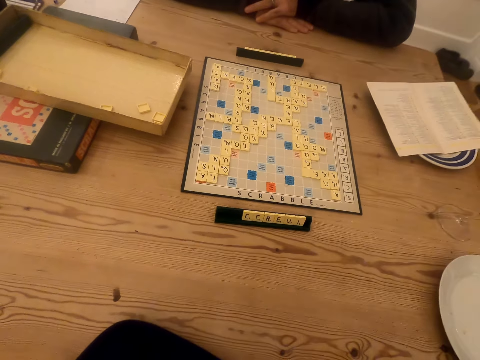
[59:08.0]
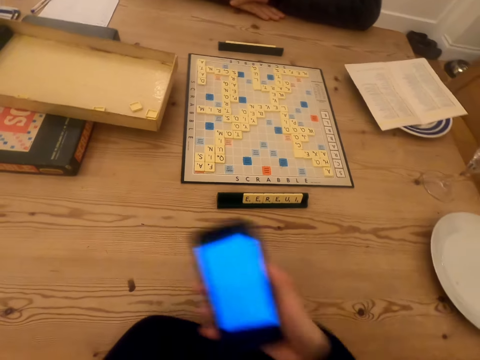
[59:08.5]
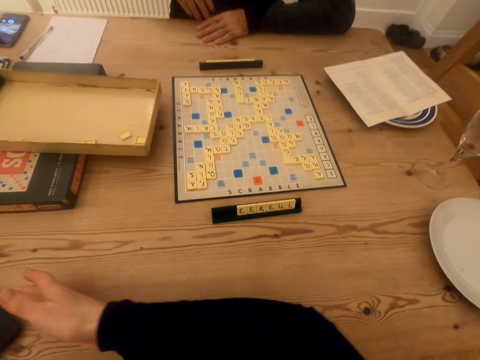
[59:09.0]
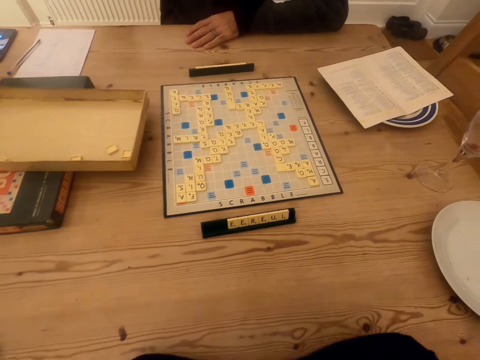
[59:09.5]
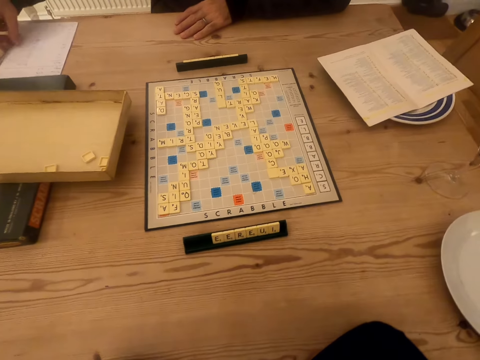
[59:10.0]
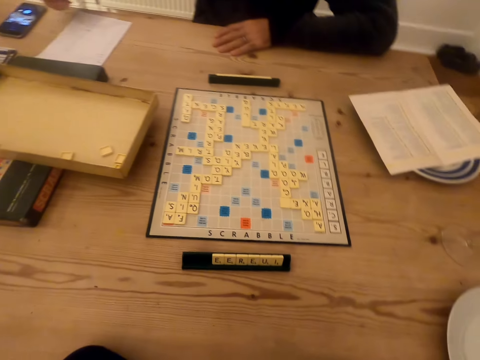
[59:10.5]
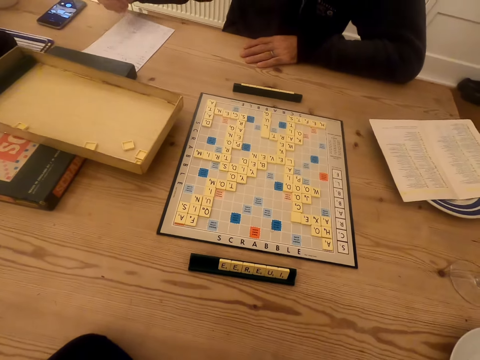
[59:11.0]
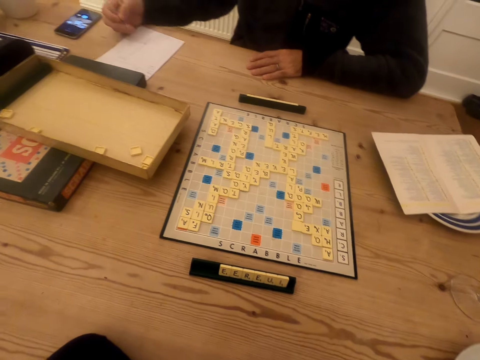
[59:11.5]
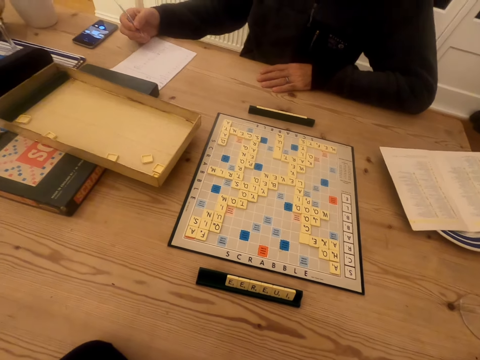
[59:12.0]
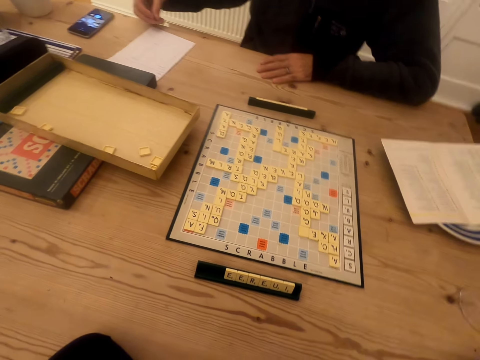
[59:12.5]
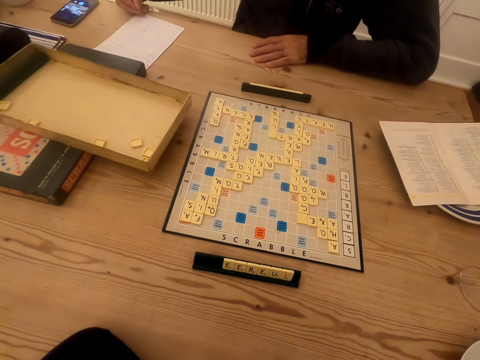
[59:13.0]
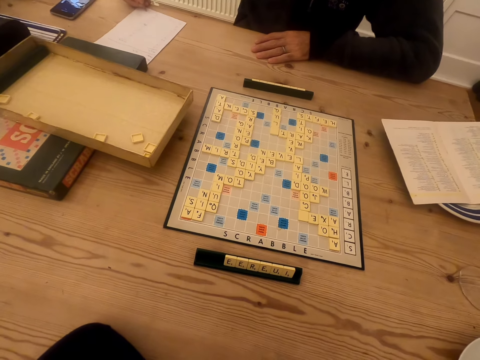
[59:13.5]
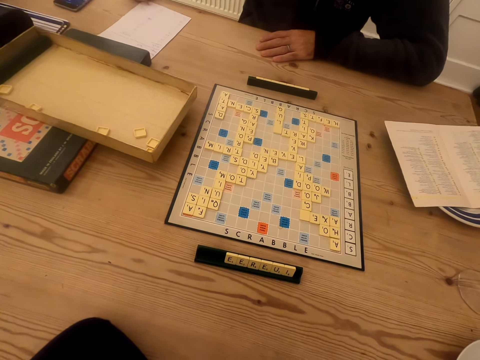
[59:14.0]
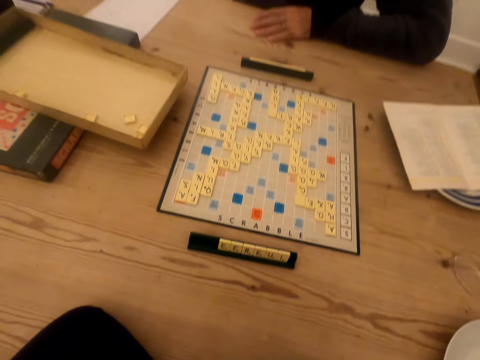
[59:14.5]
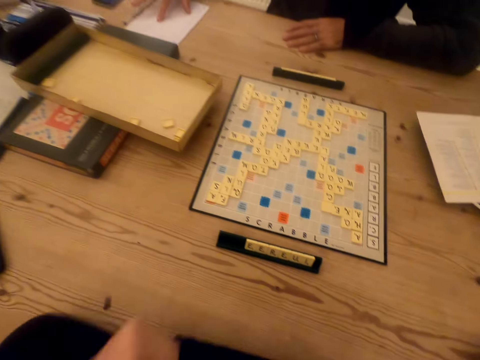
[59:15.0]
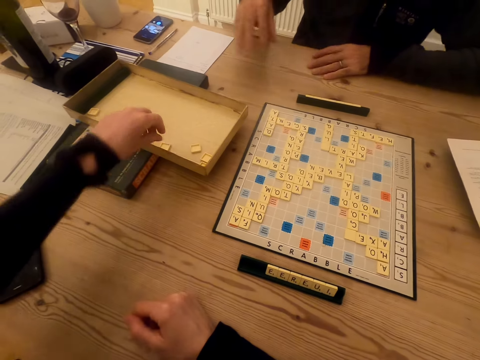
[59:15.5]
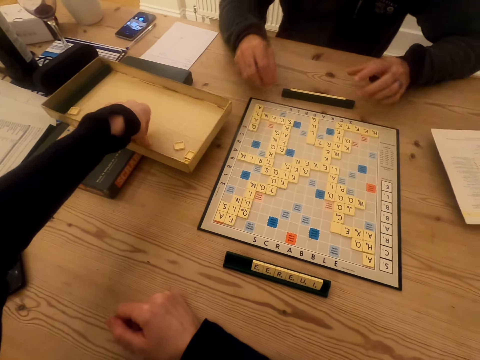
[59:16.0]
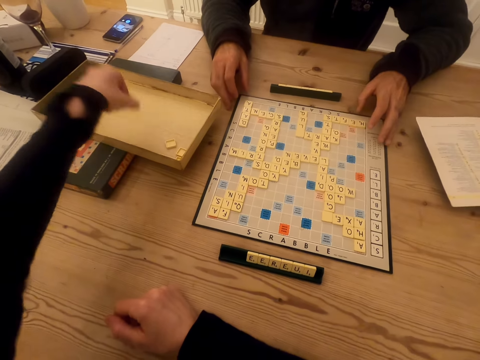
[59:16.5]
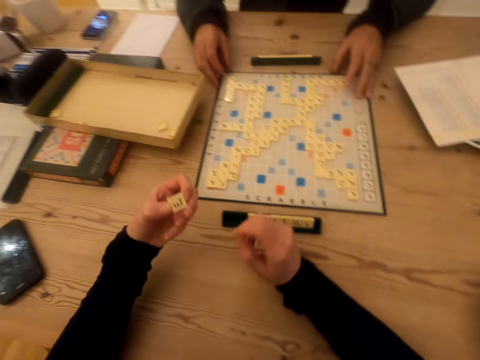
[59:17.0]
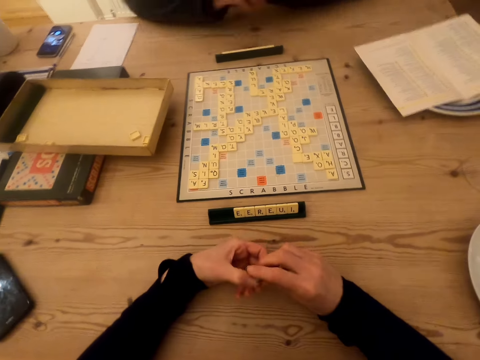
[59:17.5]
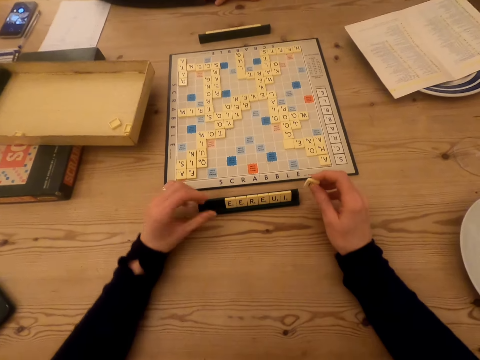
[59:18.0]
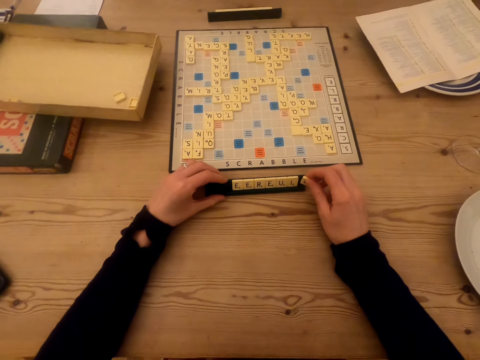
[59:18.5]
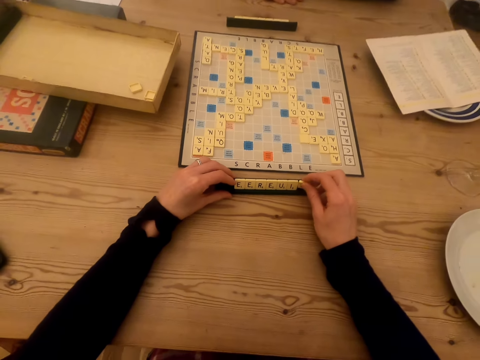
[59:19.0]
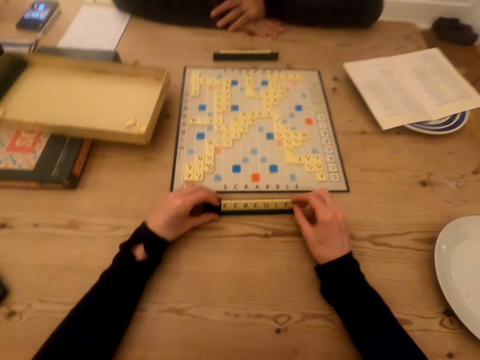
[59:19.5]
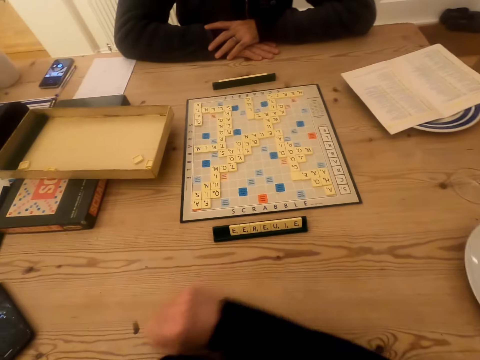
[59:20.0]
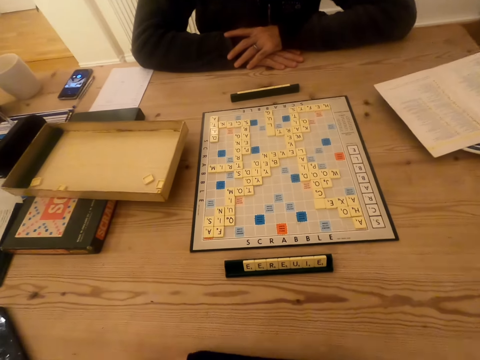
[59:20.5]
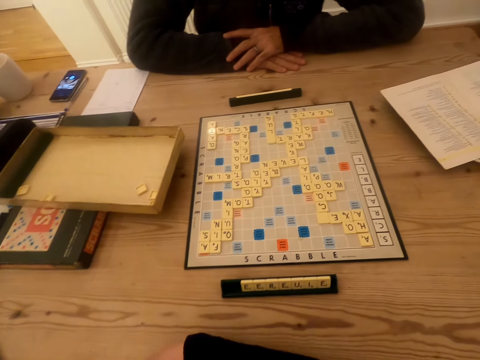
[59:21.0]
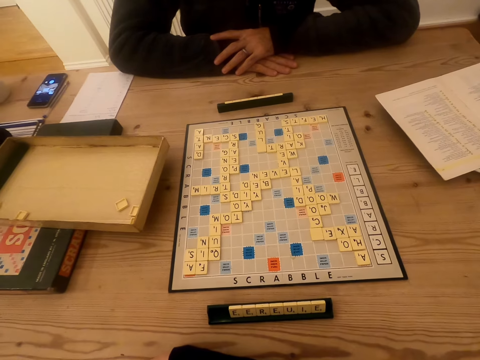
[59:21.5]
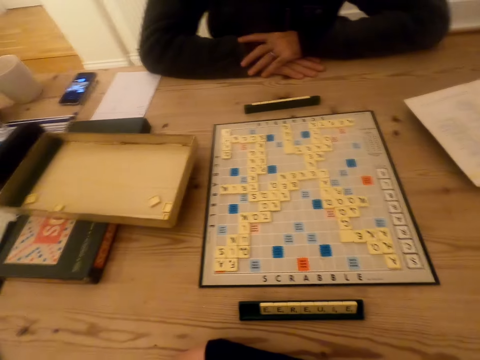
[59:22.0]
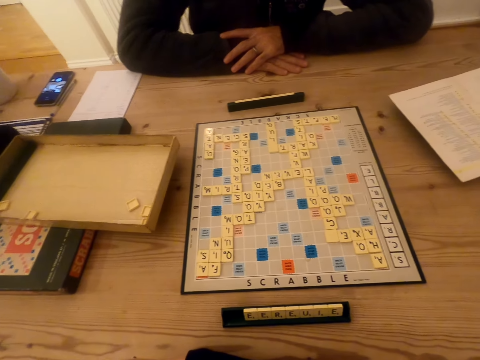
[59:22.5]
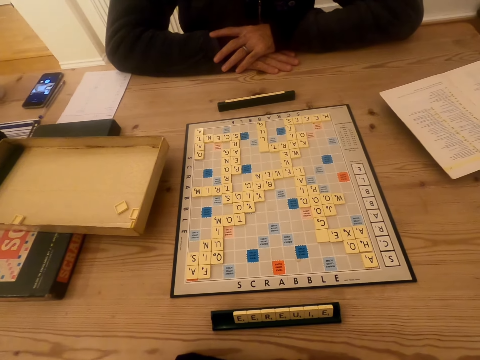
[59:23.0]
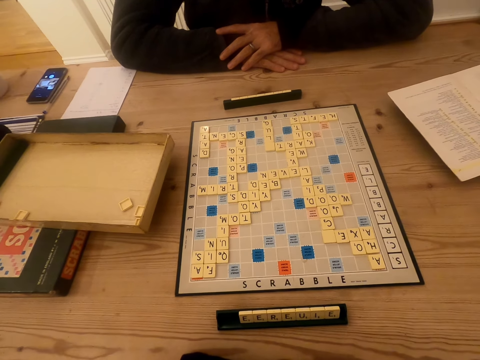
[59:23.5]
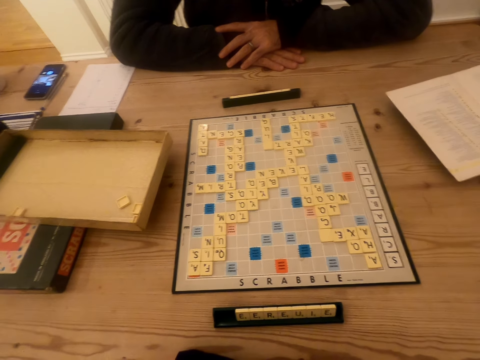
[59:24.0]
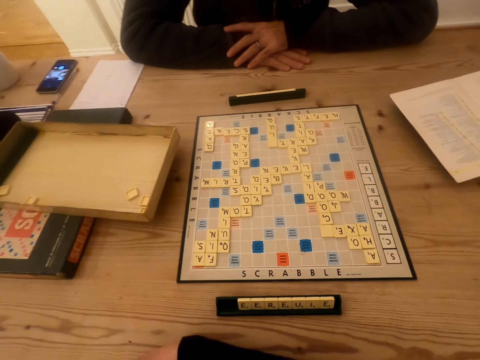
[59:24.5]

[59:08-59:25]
The camera wearer looks at the scrabble board. They put the phone on the table. A man picks the pen on the table. The camera wearer looks at the man. The man writes on the piece of paper. The camera wearer picks the wood scrabble tile on the box. The man touches the scrabble board. The camera wearer plays the scrabble game. They place the tile on the chalkboard tile place card holder. They look at the scrabble board.

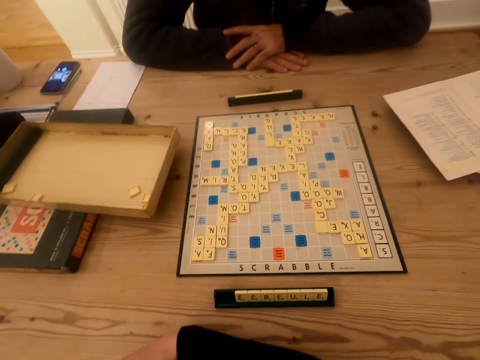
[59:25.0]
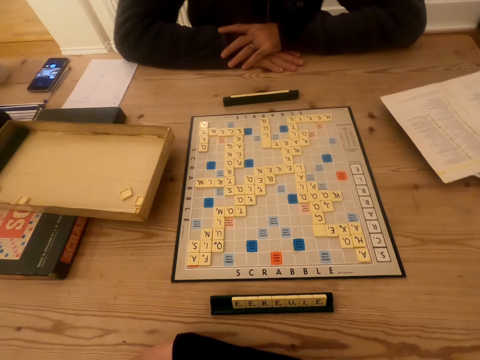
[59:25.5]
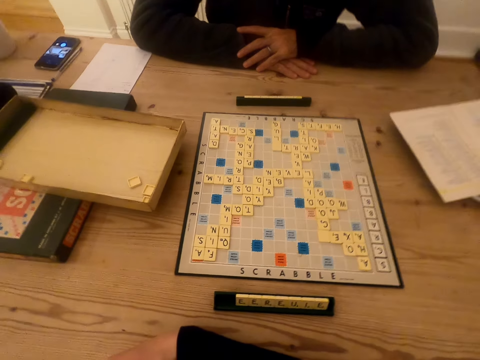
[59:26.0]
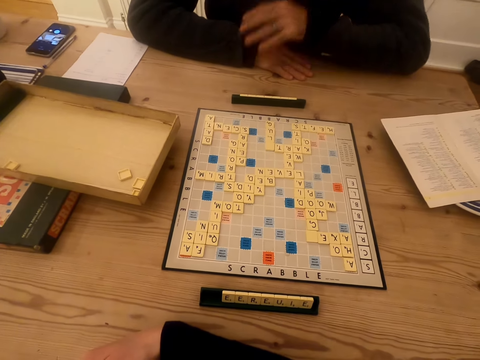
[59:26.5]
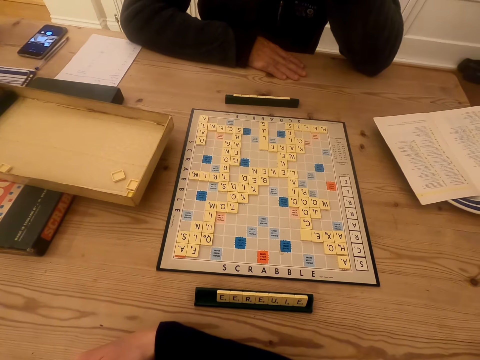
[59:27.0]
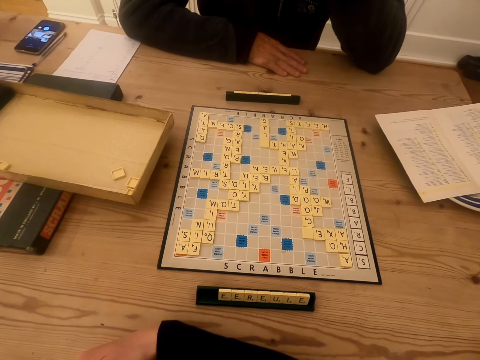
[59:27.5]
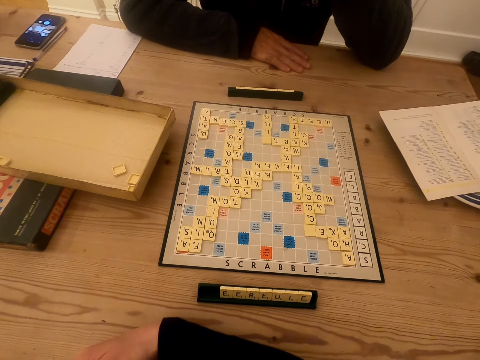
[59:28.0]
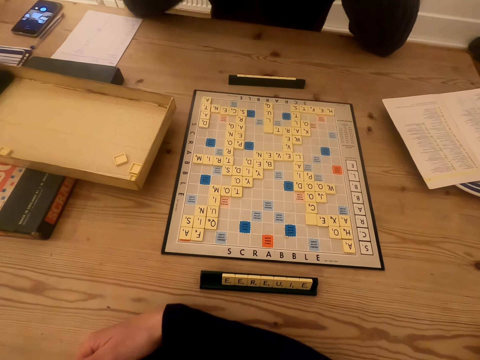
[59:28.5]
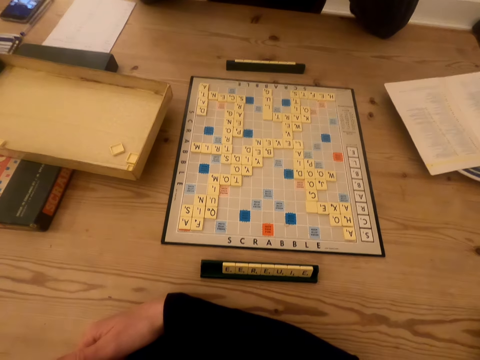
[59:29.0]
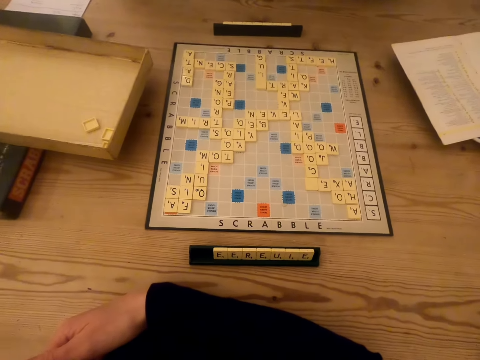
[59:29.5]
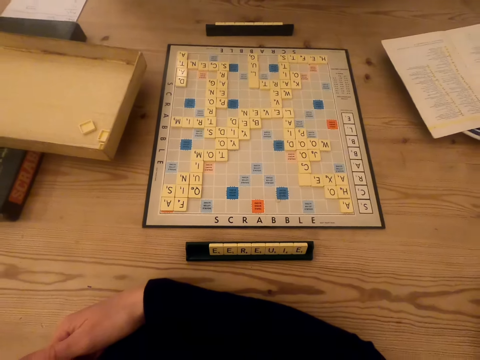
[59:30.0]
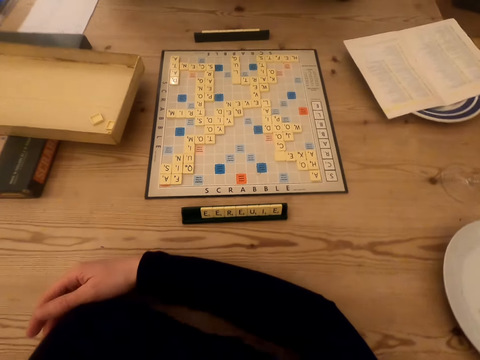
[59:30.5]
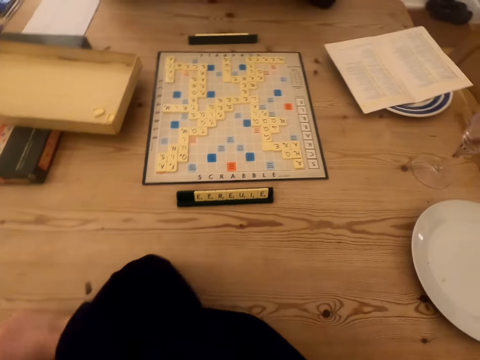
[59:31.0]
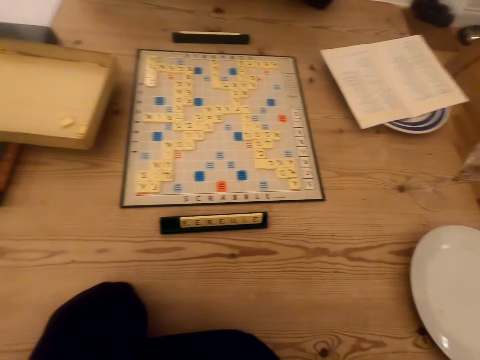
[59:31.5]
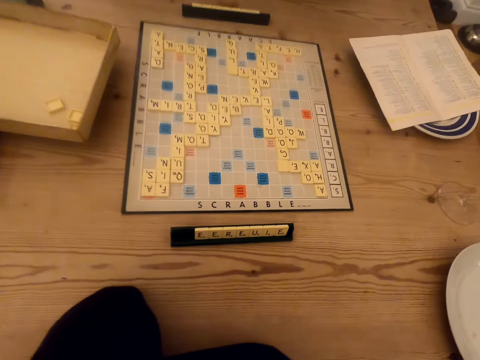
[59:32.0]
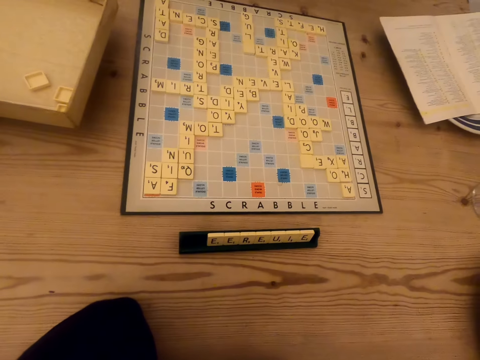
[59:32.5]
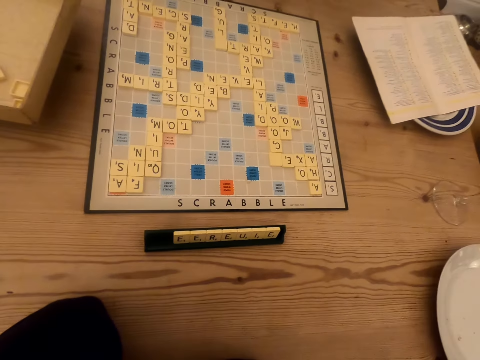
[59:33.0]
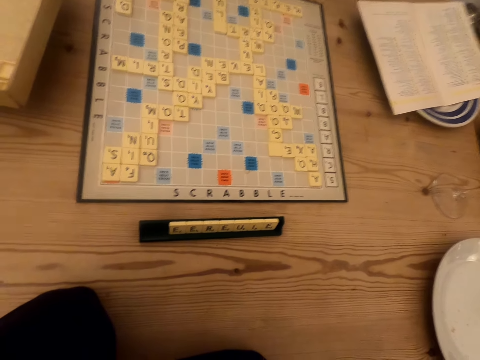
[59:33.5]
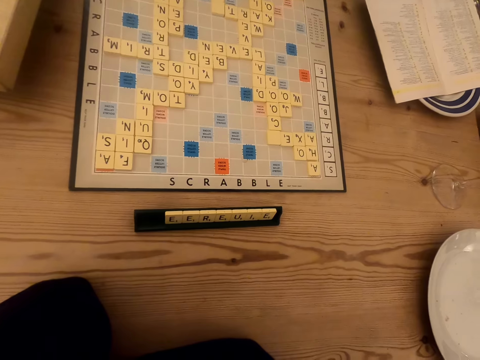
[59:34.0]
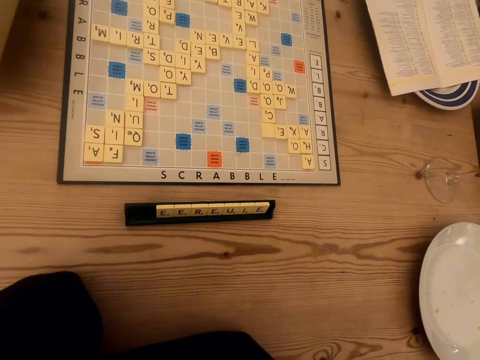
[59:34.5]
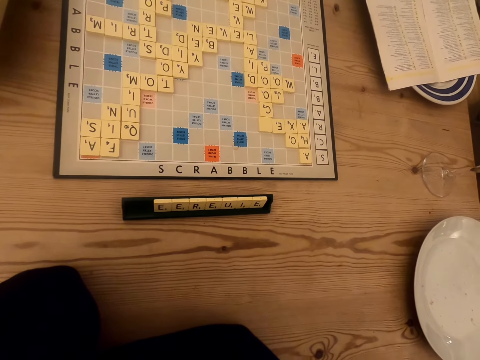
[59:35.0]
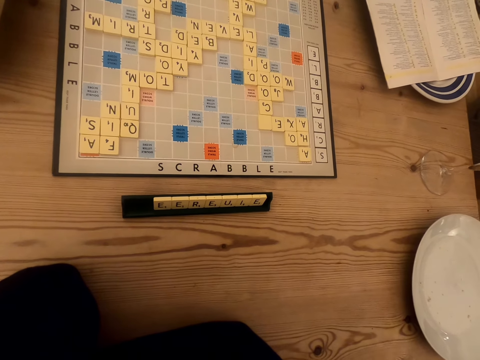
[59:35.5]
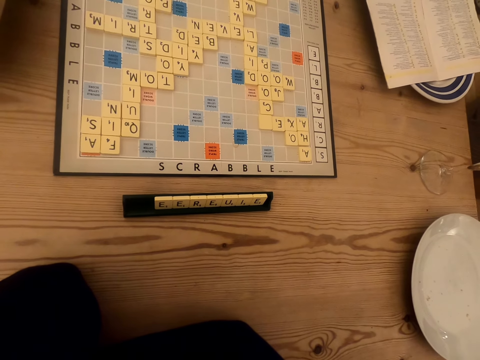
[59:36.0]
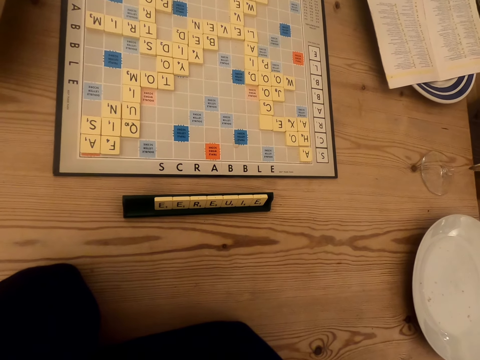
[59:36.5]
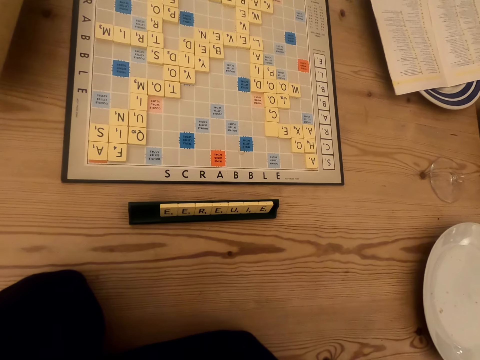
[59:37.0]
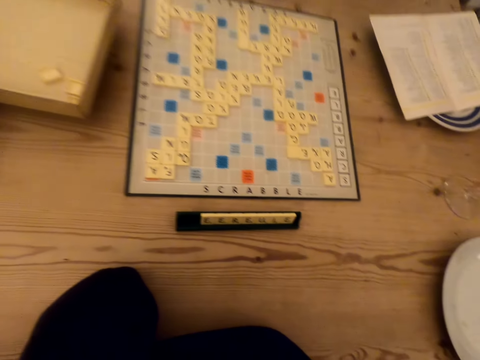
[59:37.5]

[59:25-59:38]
A person raises the right hand. The person raises the left hand.
